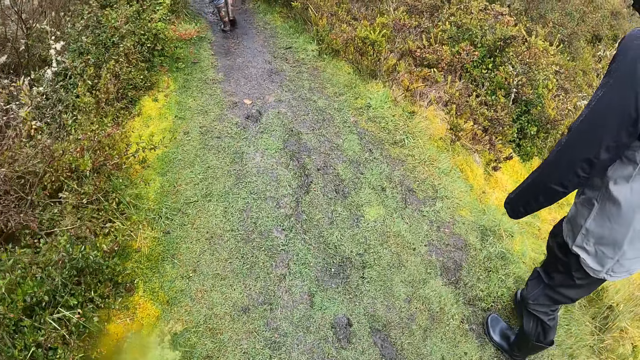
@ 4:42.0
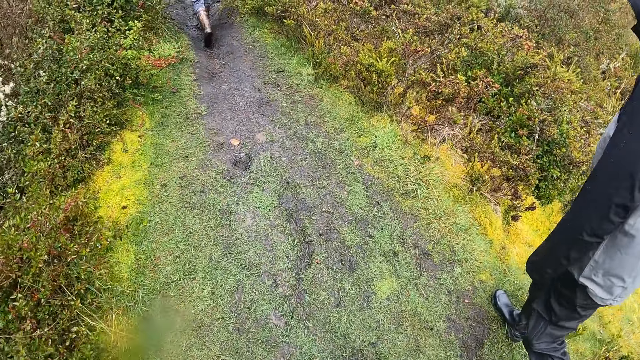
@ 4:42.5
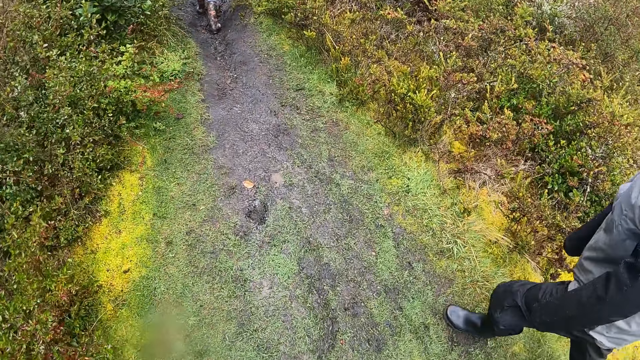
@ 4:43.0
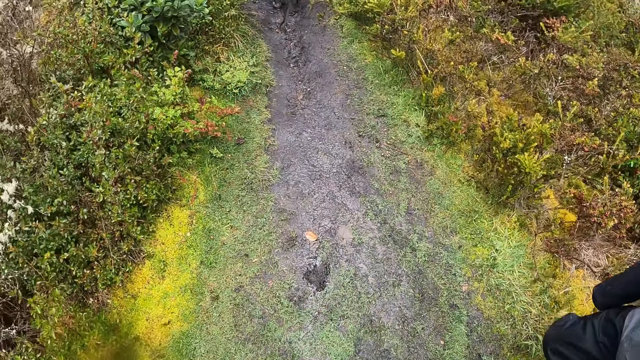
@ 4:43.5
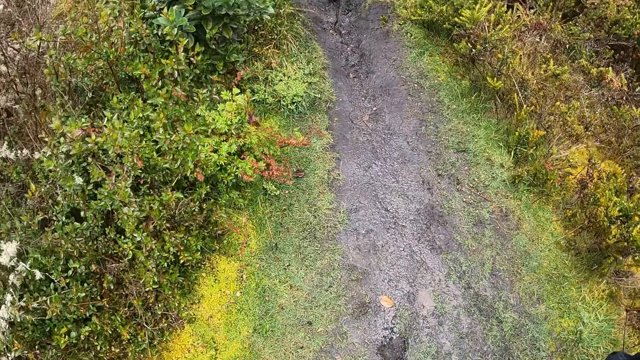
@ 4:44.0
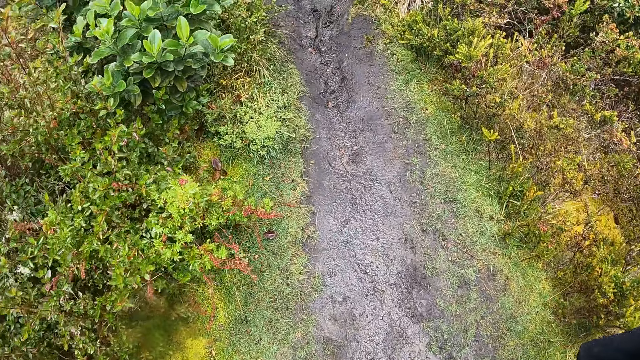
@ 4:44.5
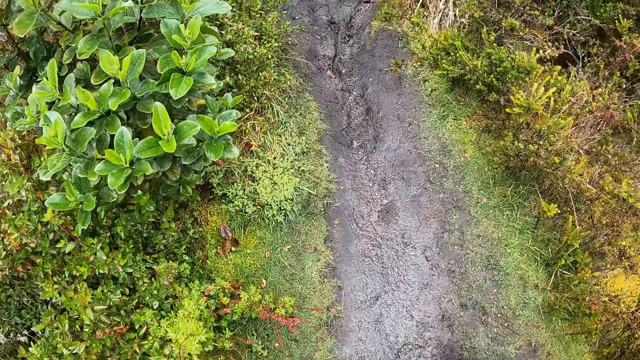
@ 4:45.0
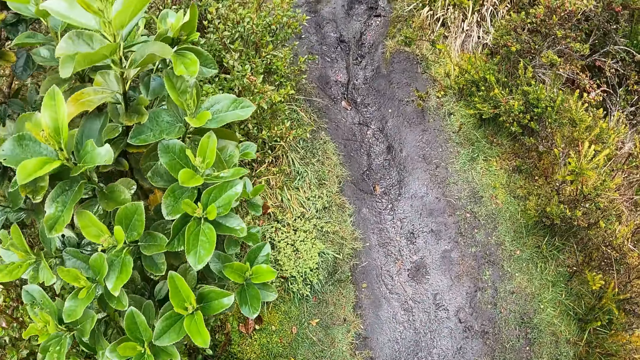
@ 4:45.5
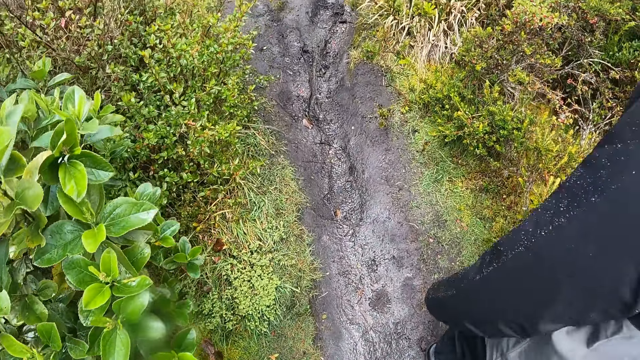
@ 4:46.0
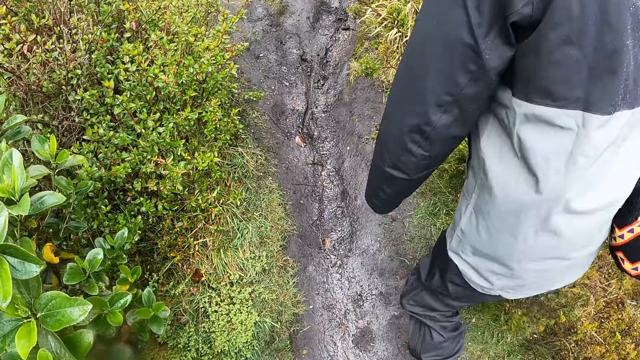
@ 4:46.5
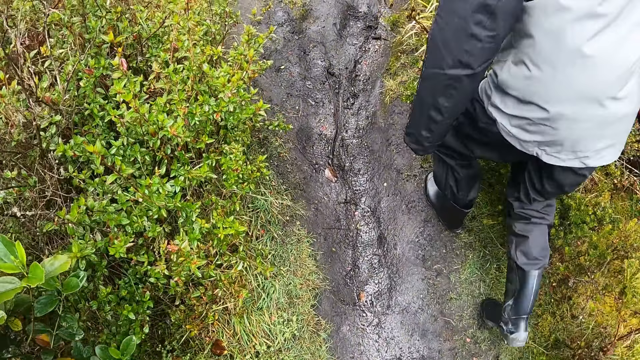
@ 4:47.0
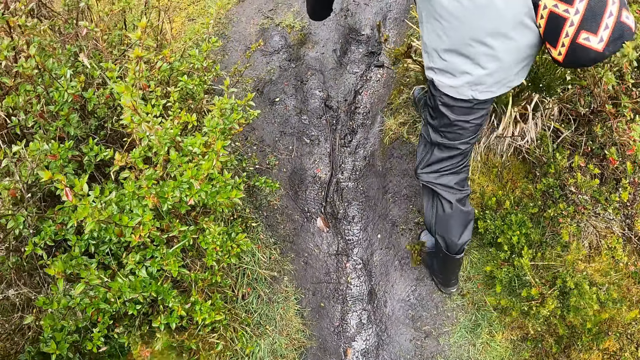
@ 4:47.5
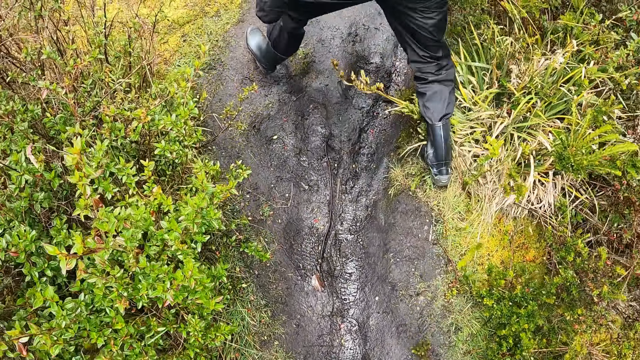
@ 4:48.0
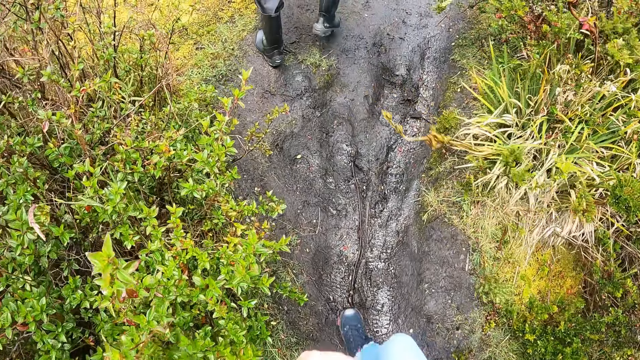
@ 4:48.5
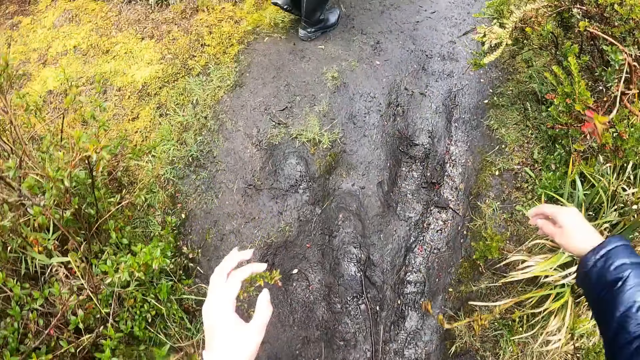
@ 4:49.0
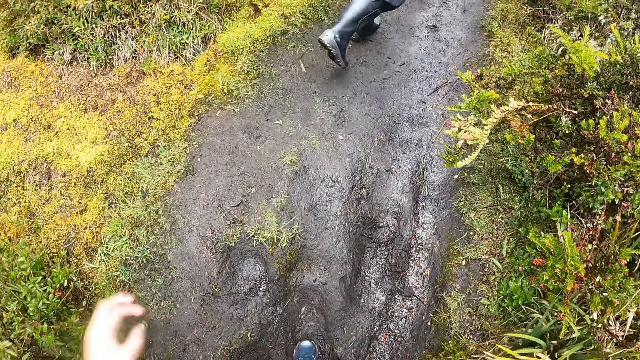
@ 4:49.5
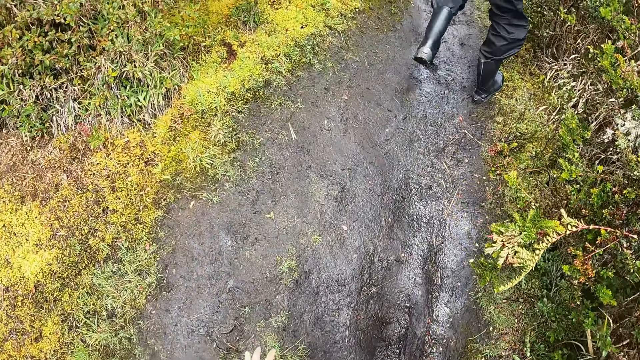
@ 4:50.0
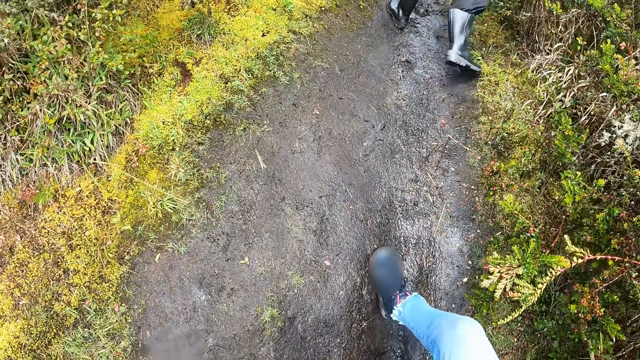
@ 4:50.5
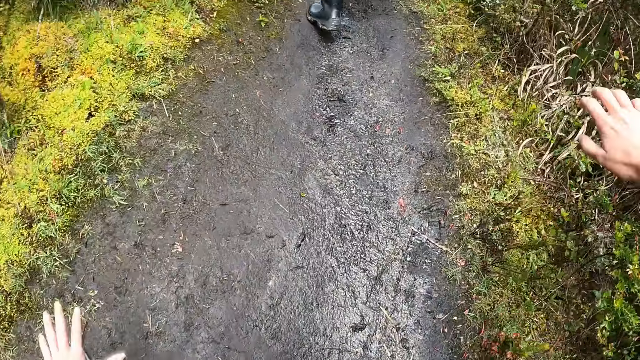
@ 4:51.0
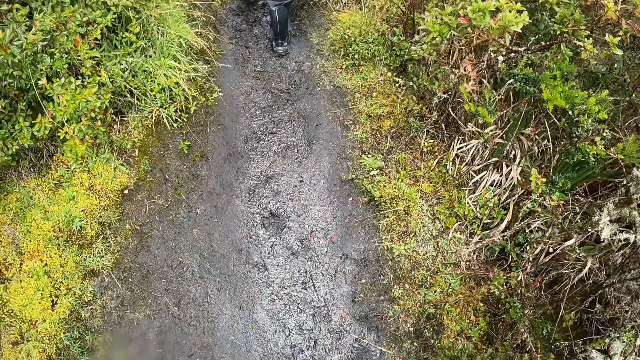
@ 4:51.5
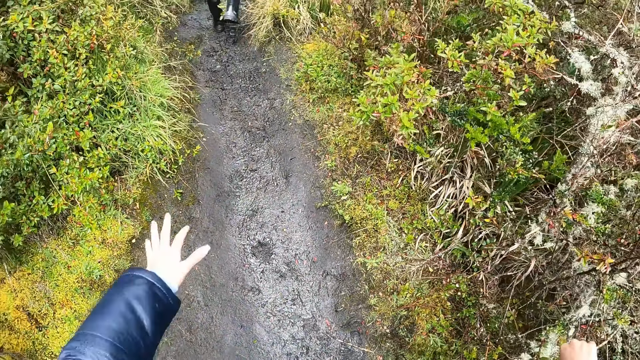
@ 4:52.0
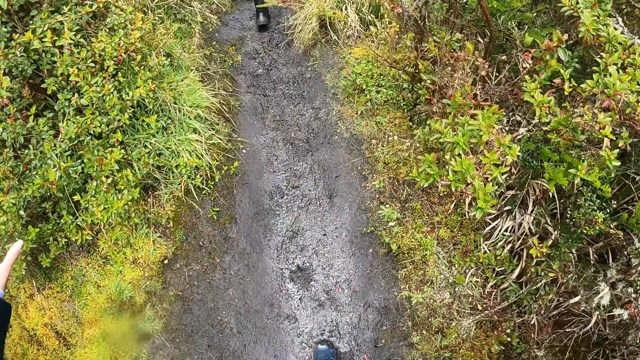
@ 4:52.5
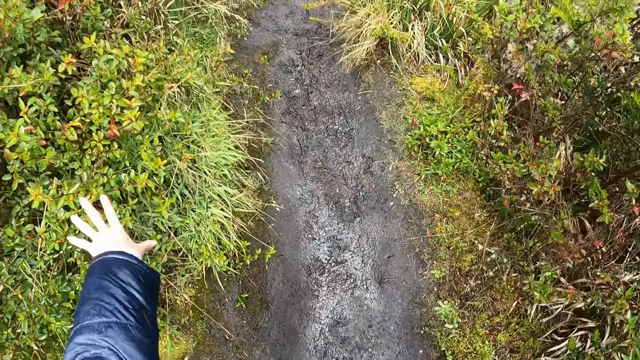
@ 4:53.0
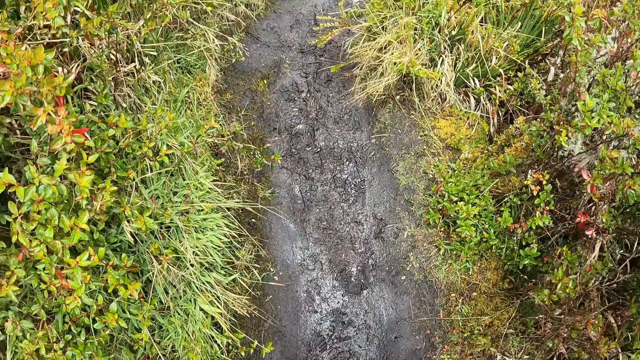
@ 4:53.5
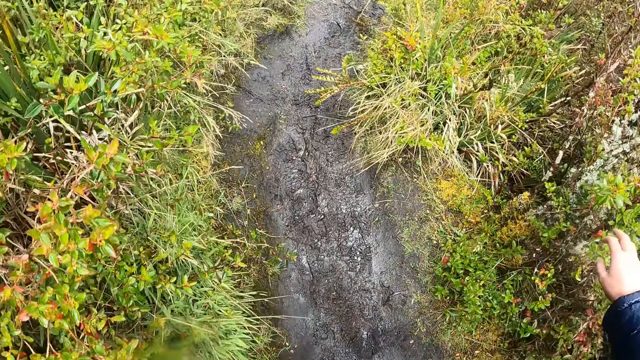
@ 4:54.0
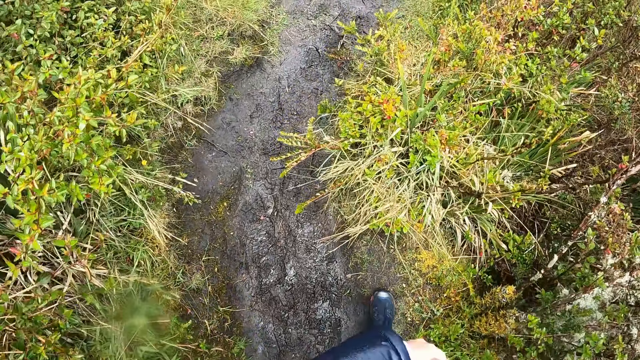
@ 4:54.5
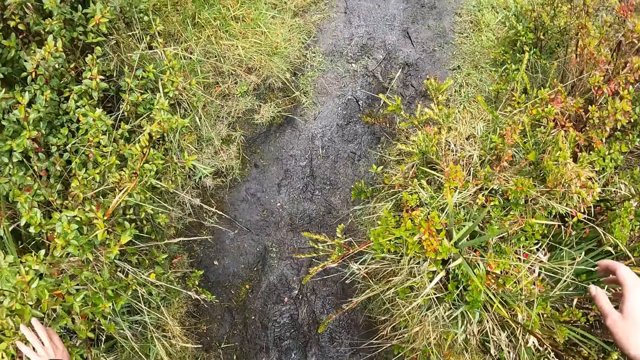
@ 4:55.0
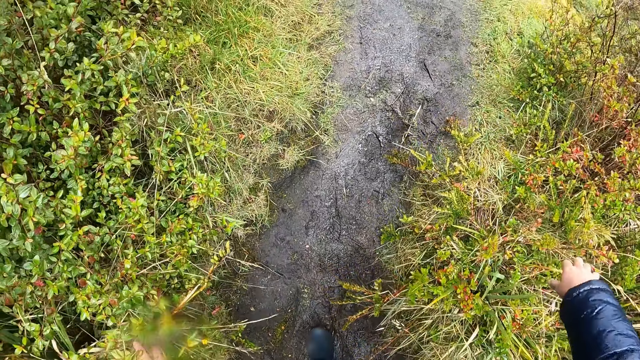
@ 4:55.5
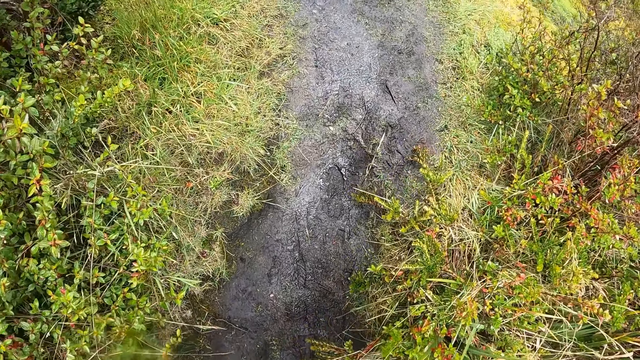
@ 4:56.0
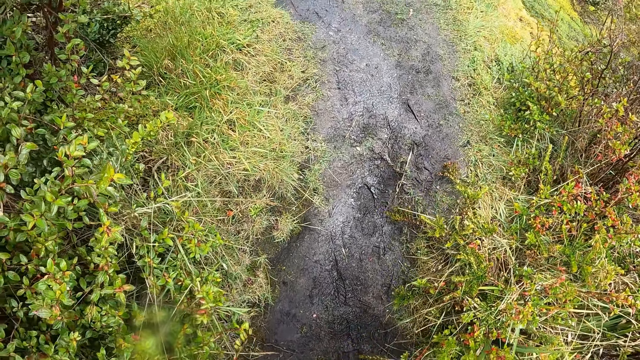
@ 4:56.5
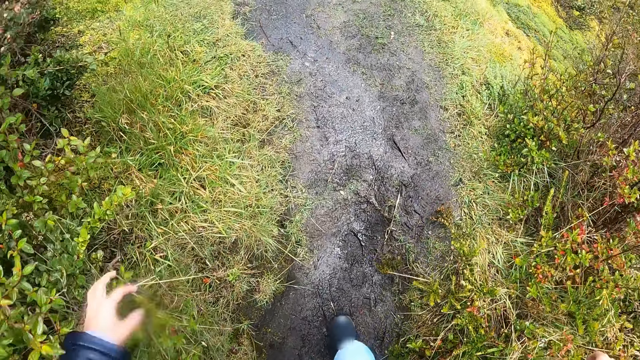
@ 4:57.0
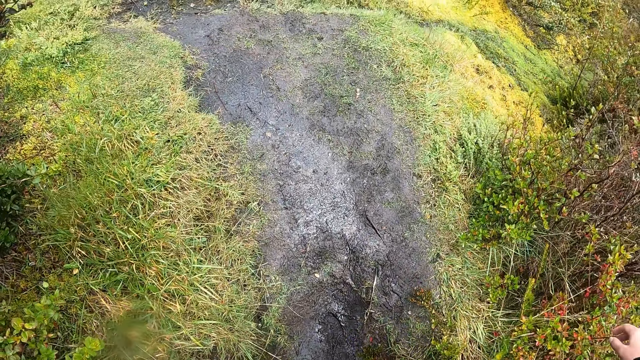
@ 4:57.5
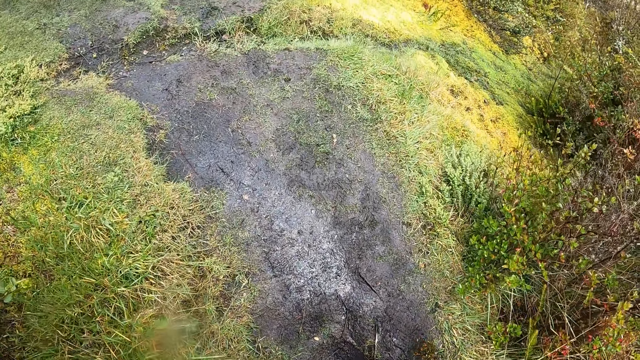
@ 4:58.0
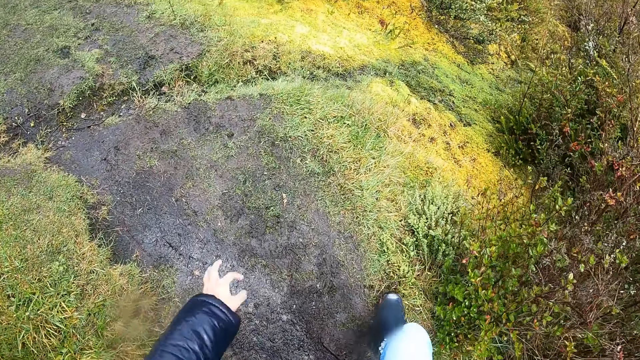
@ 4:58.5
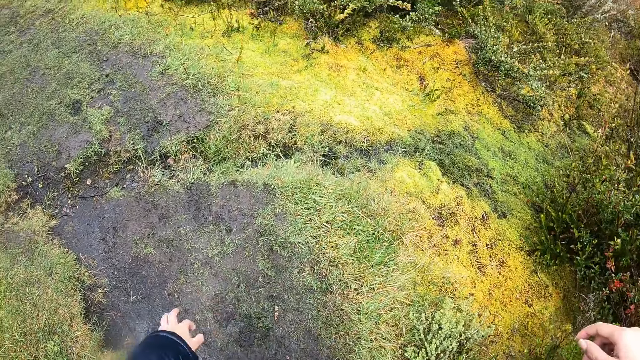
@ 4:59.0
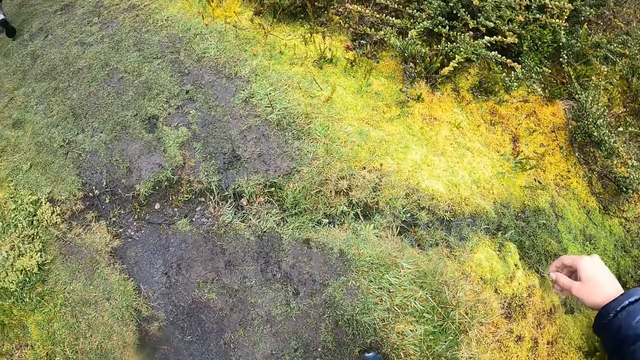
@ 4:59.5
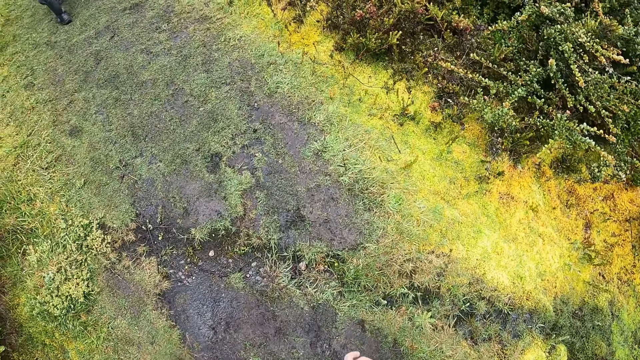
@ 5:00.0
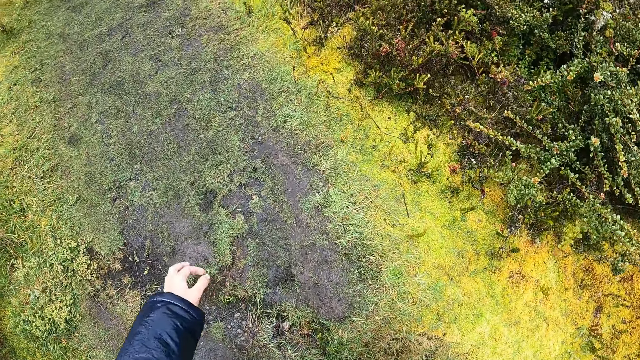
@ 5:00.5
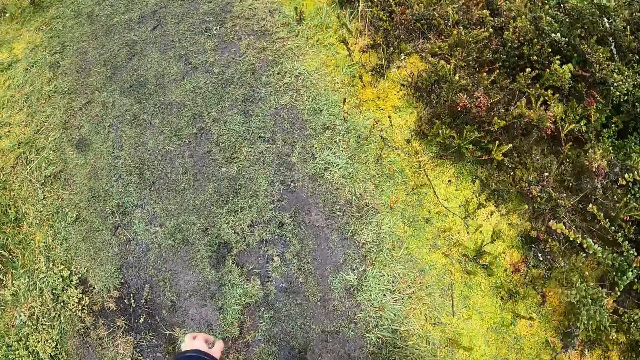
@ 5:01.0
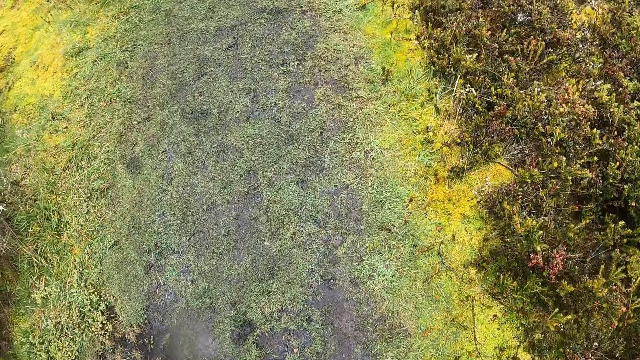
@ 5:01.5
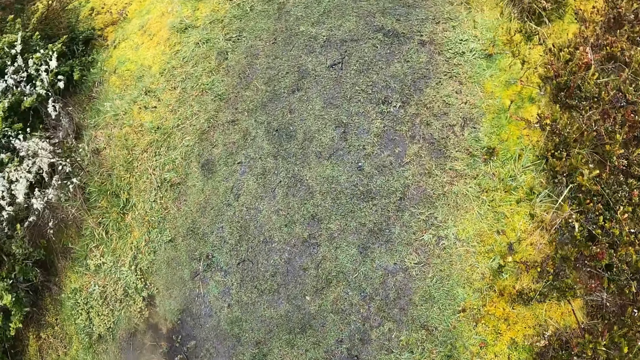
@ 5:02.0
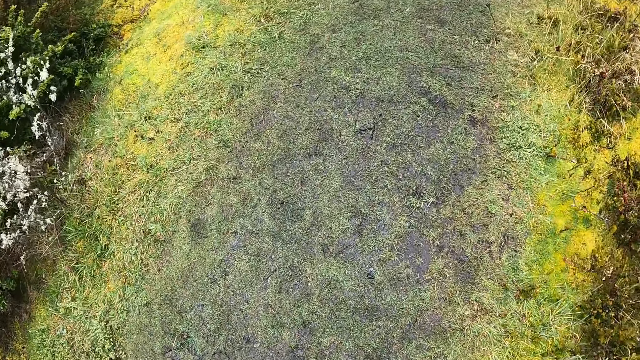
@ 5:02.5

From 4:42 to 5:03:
The camera wearer walks in the fields and lifts both hands. She brushes a bunch of grasses with her right hand. She walks in the field. She brushes a bunch of grasses with her right hand again. She brushes a bunch of grasses with her left hand. She brushes a bunch of grasses with her right hand. She brushes a bunch of grasses with her left hand. She brushes a bunch of grasses with her left hand again.
